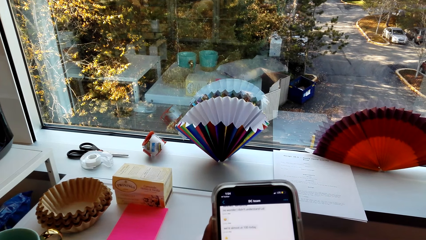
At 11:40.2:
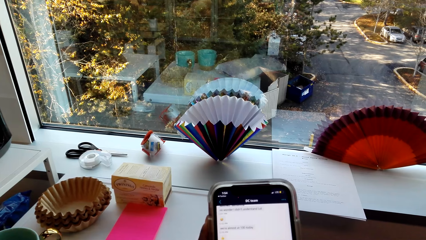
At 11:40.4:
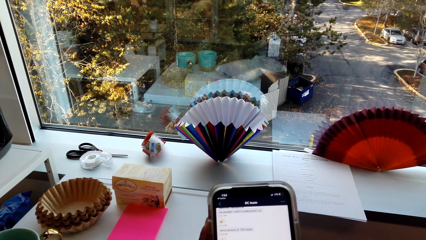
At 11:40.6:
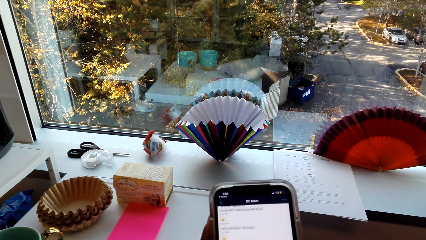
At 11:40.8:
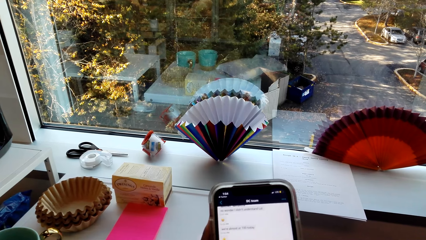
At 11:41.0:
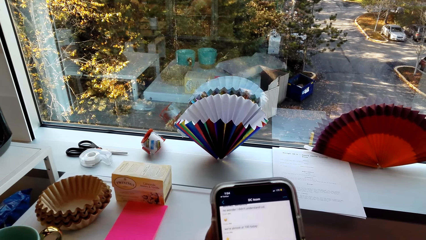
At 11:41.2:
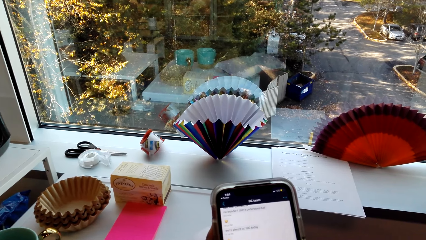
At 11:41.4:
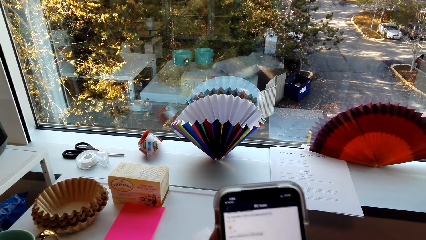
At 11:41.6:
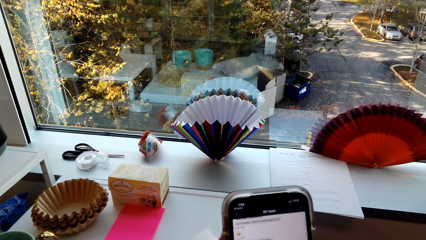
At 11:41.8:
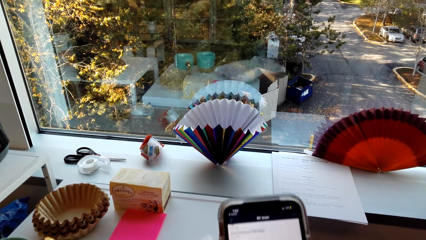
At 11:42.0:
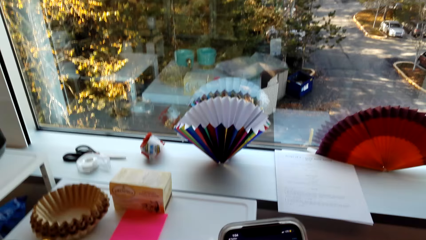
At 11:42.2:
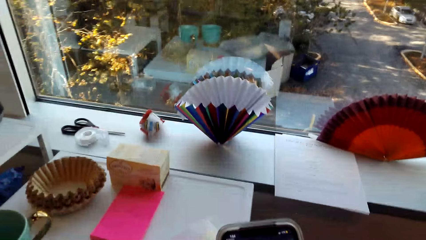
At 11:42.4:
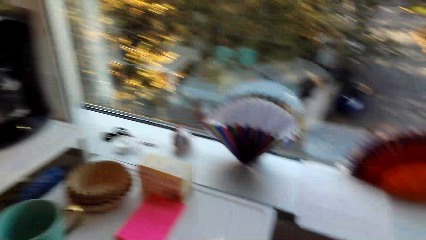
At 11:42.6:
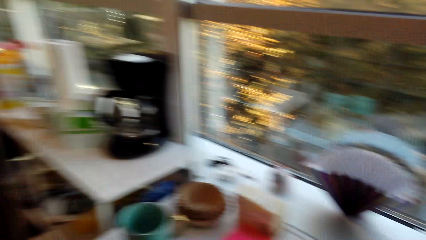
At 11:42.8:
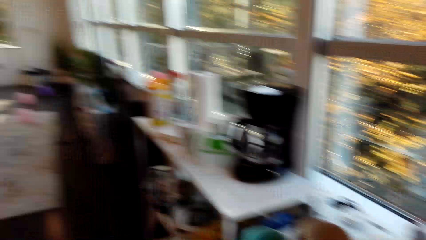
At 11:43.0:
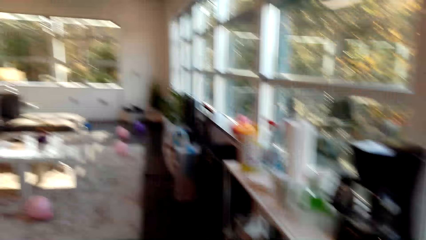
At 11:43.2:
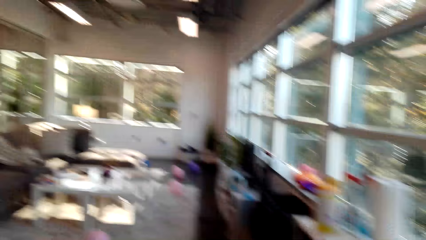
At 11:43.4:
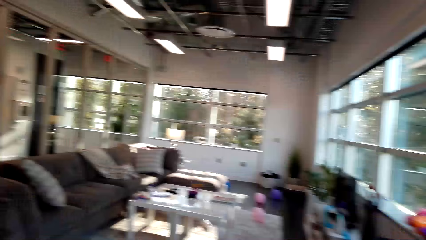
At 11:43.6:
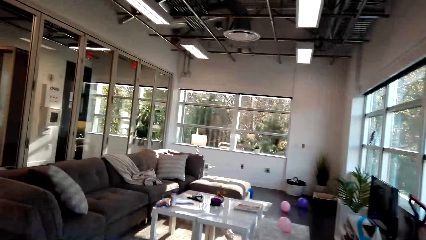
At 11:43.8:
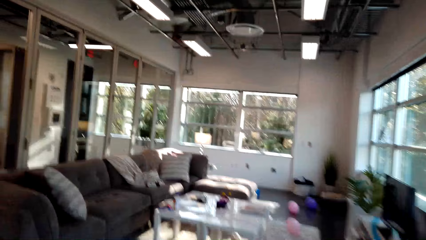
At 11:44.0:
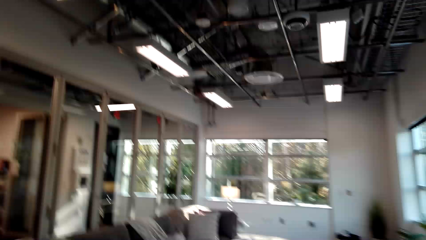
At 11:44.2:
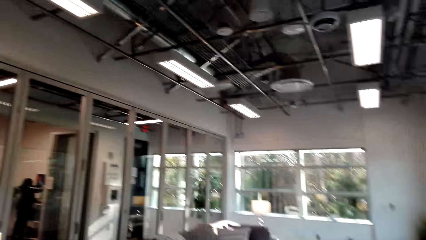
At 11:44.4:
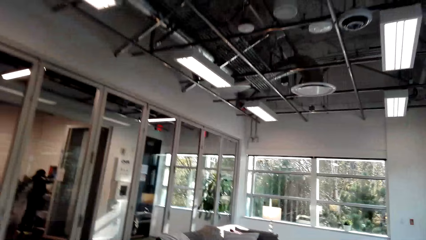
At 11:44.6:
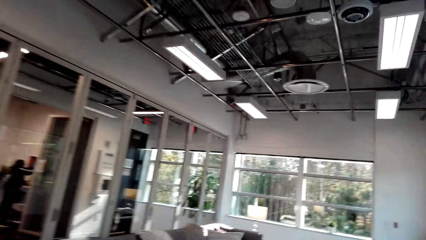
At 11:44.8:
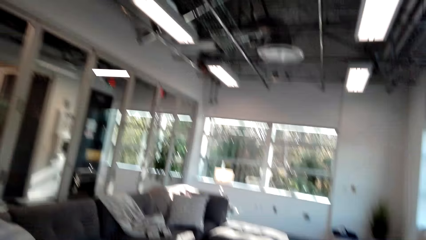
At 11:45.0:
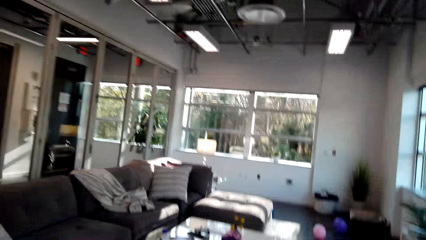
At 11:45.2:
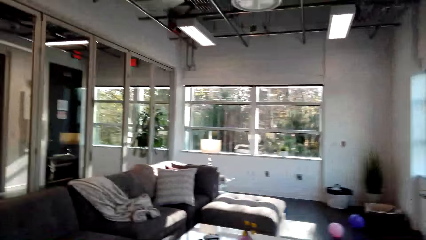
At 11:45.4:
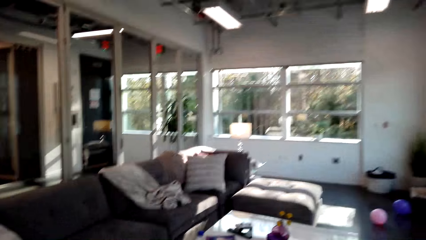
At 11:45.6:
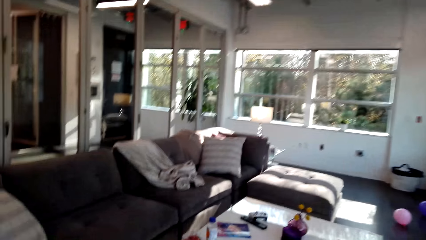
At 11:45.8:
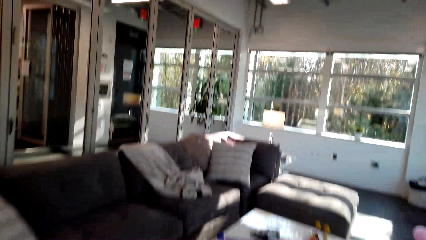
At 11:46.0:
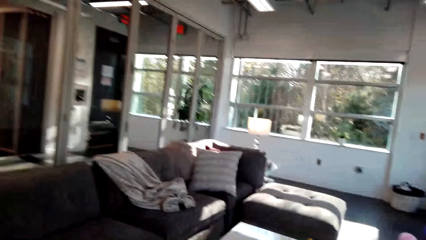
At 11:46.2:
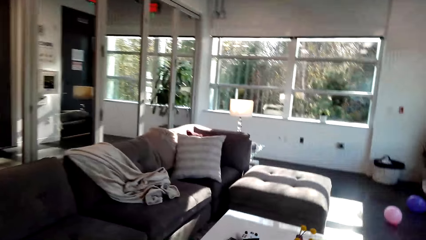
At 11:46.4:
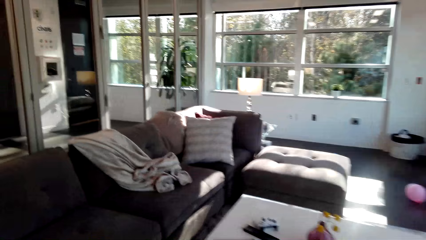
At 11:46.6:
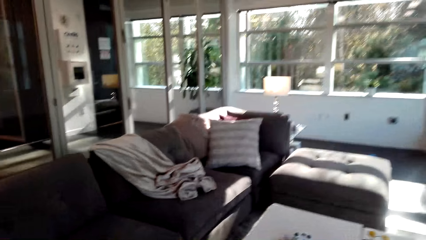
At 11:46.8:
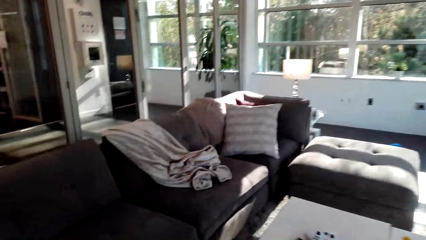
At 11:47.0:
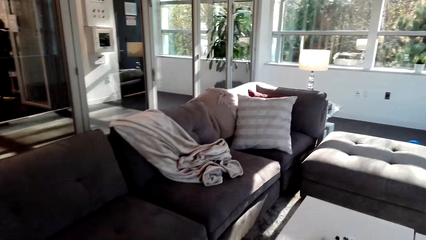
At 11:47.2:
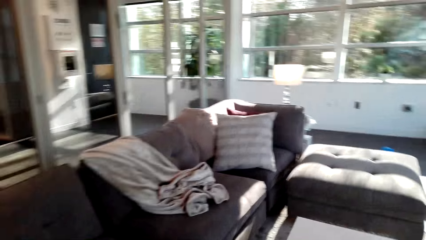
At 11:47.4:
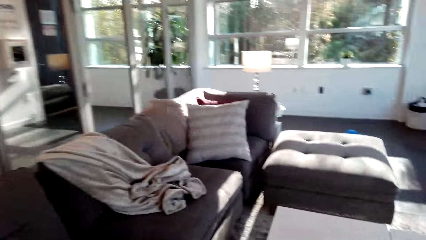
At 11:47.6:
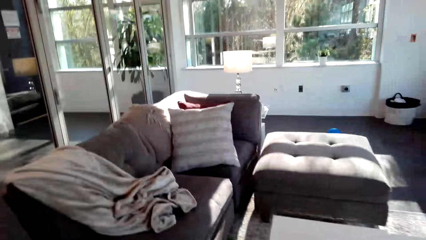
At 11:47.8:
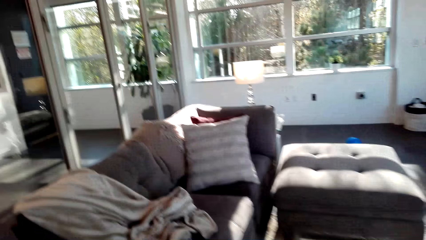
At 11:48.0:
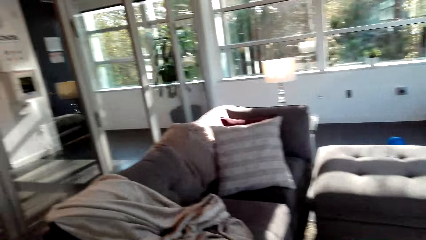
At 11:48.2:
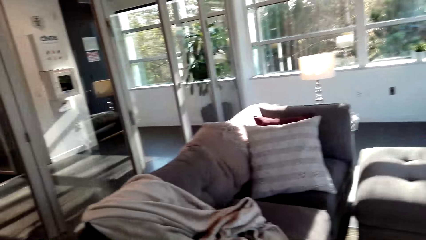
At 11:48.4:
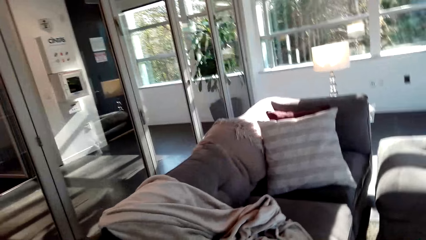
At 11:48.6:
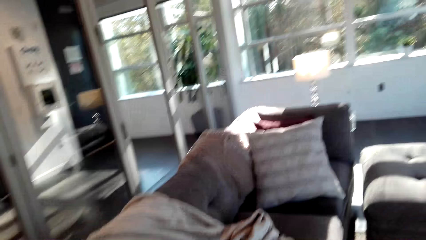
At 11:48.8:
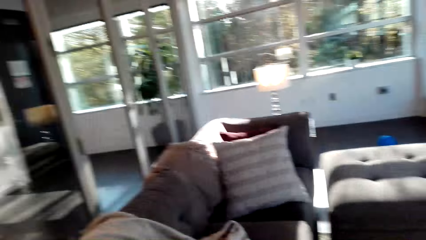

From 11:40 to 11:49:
The camera wearer moves in the room and talks in the room.

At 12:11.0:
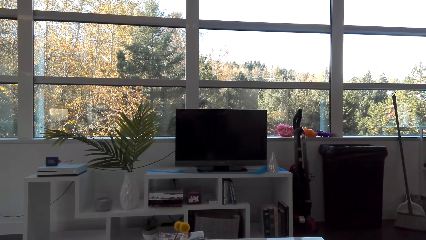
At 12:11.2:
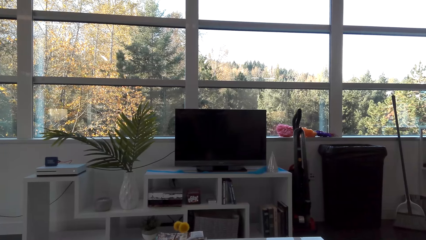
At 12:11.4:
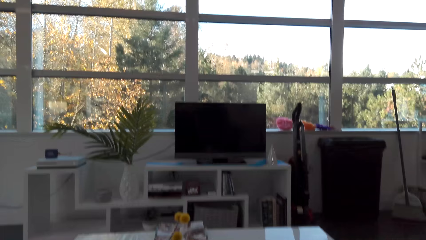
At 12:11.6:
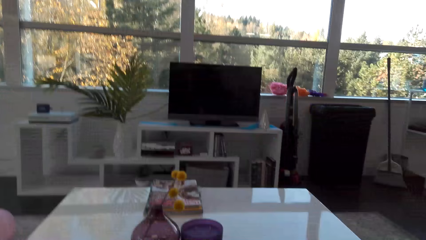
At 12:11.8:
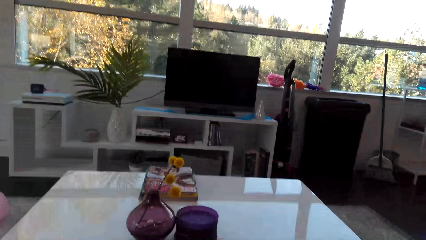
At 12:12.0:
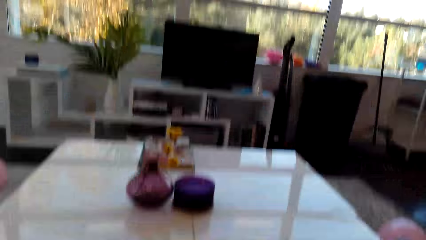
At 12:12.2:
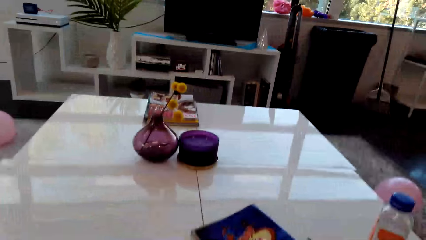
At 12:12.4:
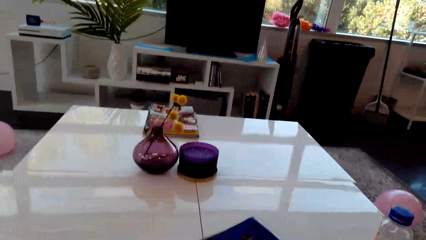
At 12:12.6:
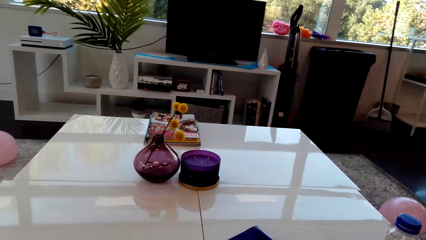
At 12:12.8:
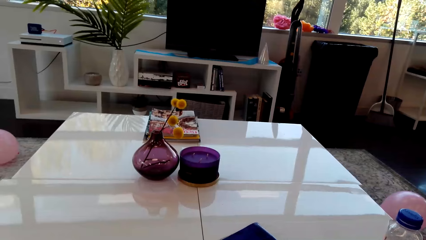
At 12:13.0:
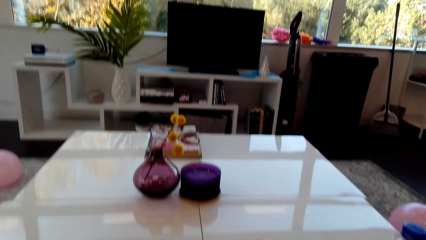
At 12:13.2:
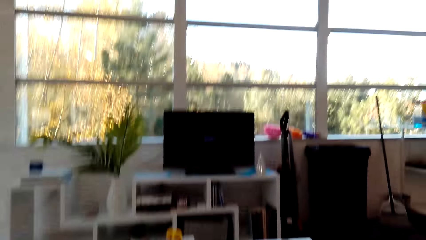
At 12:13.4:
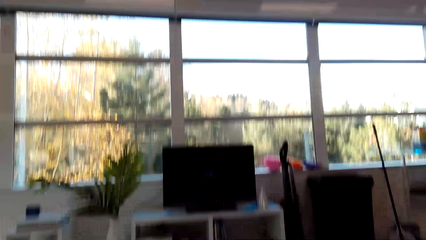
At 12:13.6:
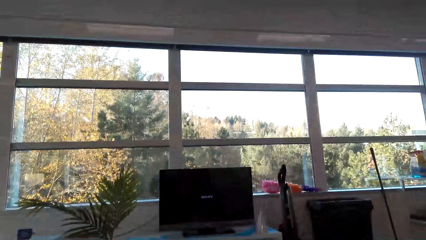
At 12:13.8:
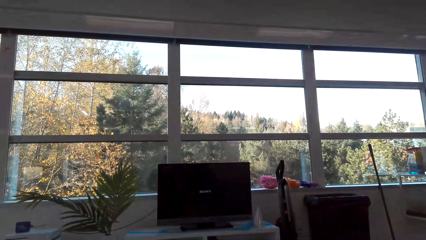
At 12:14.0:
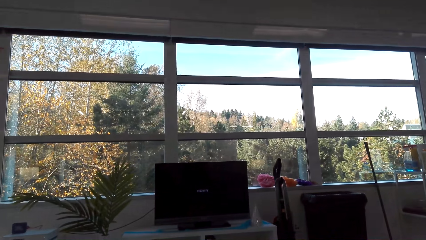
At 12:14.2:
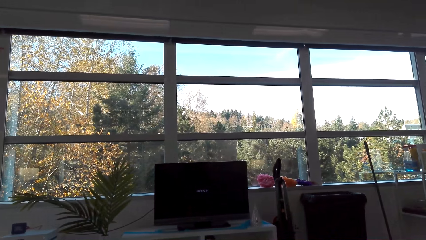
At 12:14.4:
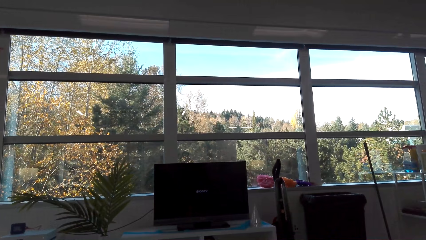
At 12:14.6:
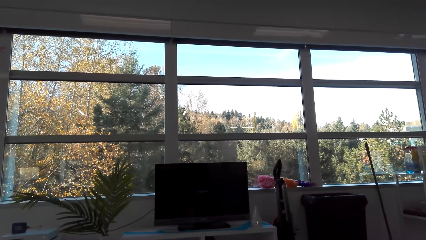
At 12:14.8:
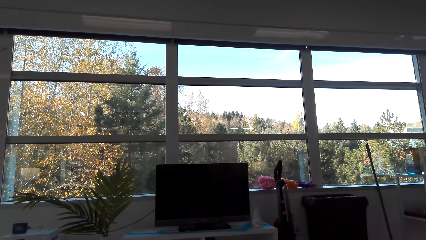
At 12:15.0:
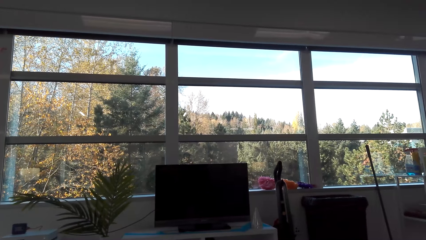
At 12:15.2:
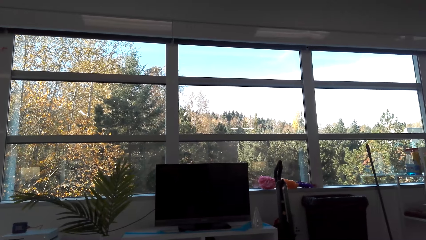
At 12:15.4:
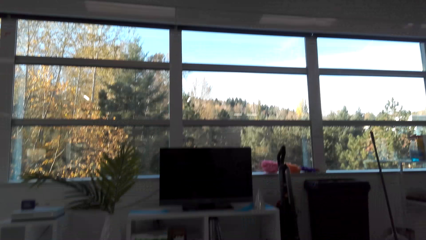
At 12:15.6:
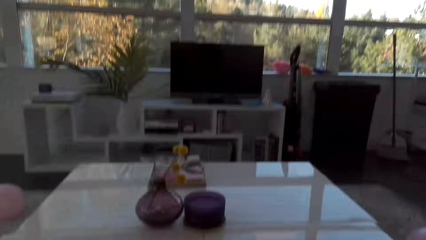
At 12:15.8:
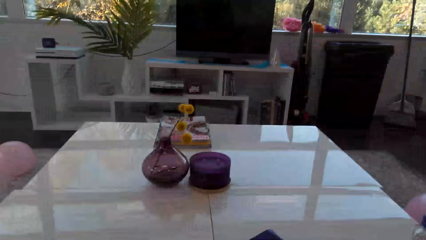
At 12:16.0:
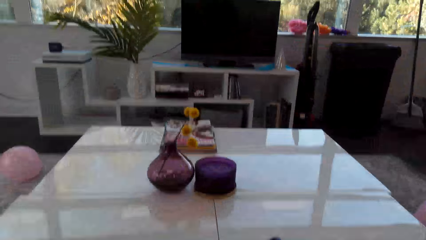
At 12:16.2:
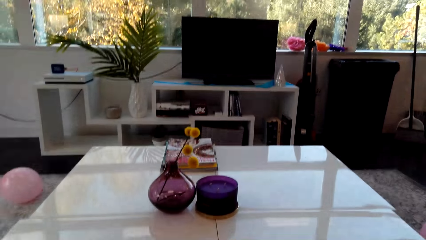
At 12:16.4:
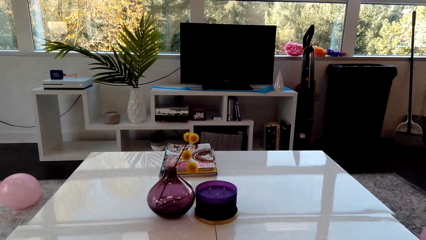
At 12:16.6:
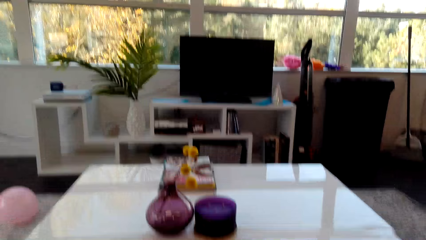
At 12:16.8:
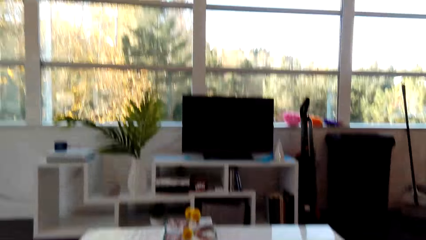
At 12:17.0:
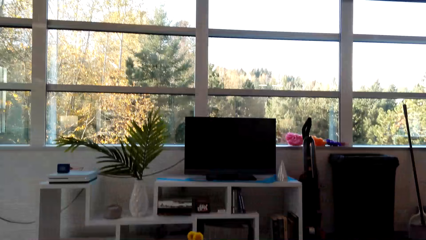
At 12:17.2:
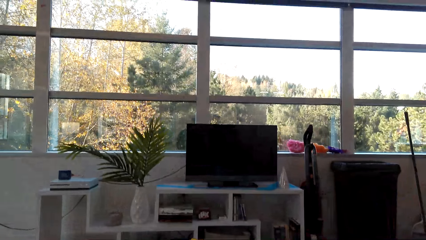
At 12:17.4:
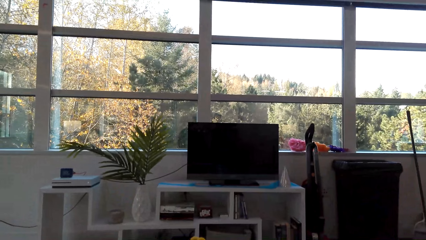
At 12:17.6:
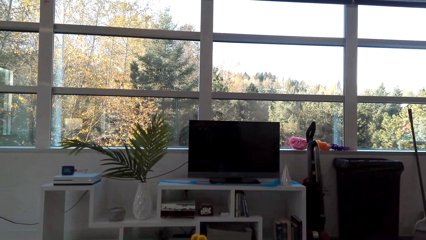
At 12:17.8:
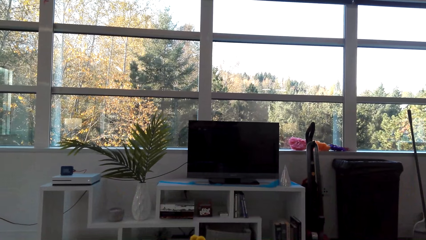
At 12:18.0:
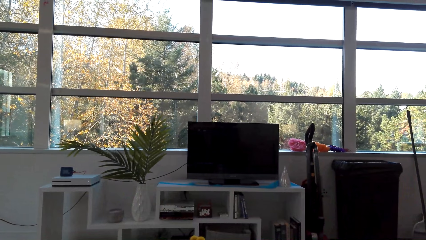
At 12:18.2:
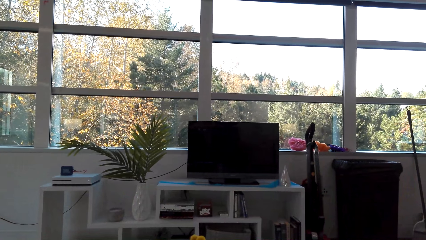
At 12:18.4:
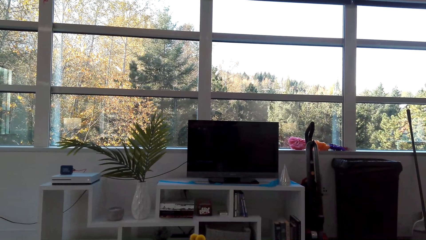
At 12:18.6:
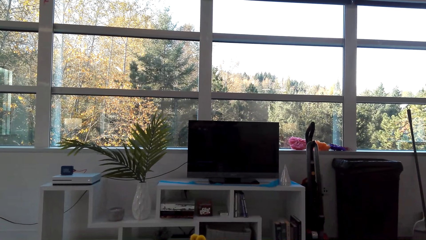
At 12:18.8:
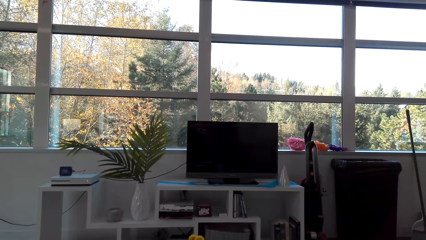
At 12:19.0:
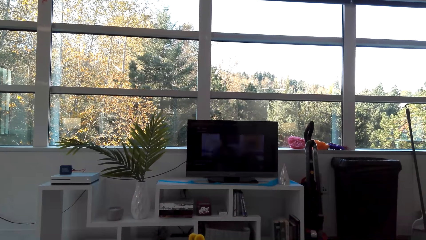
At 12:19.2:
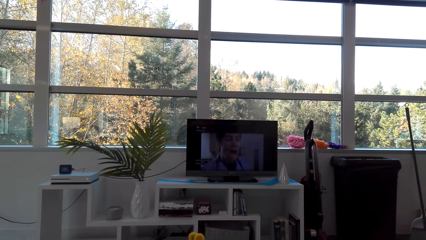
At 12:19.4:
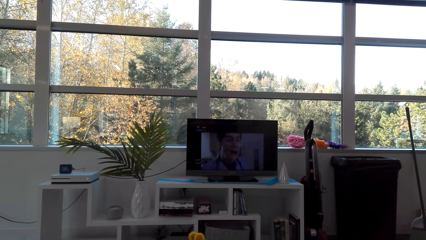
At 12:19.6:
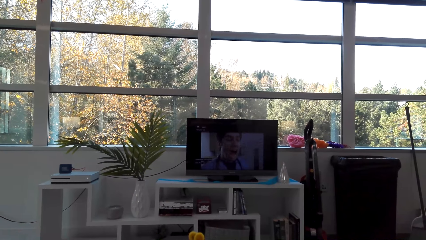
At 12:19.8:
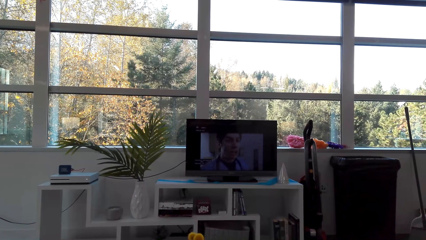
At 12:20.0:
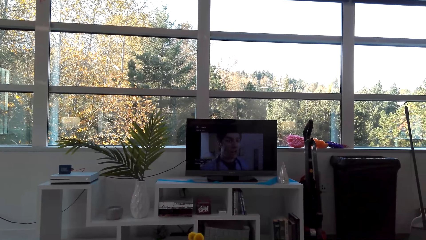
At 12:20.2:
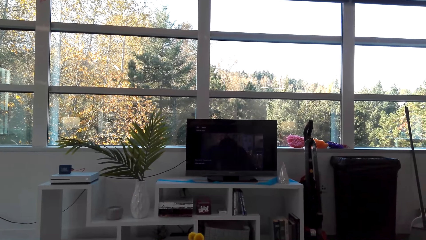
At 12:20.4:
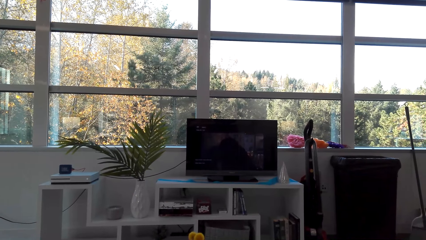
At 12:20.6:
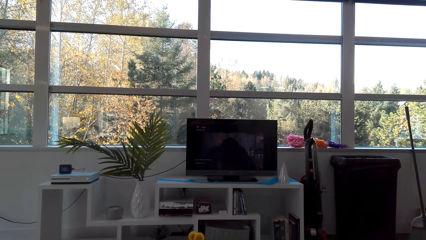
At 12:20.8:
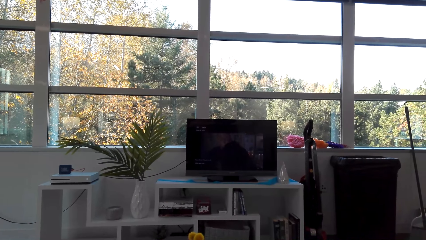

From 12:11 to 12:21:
The camera wearer switches on the TV. They watch the TV.
